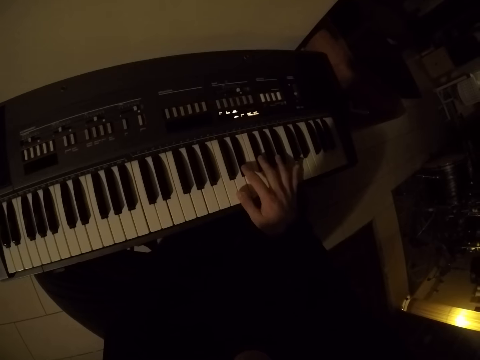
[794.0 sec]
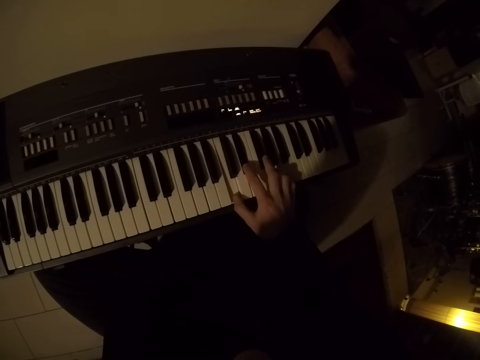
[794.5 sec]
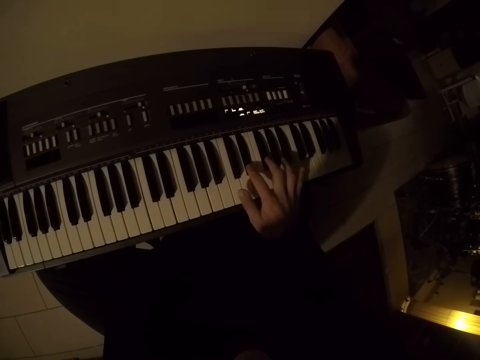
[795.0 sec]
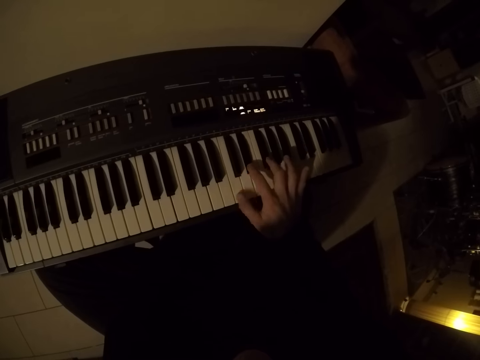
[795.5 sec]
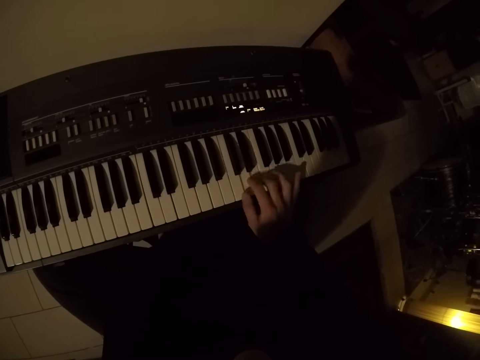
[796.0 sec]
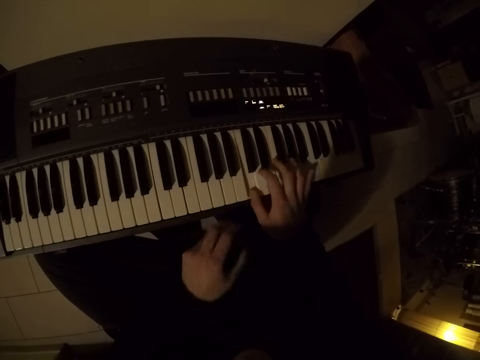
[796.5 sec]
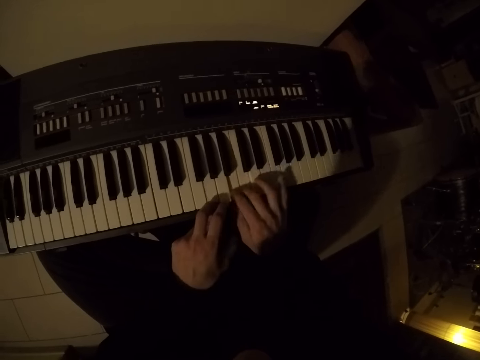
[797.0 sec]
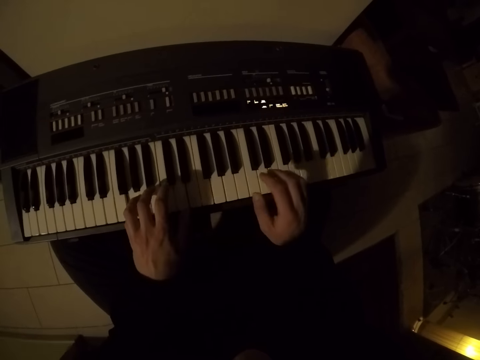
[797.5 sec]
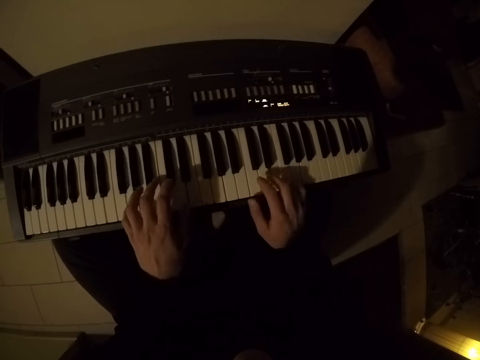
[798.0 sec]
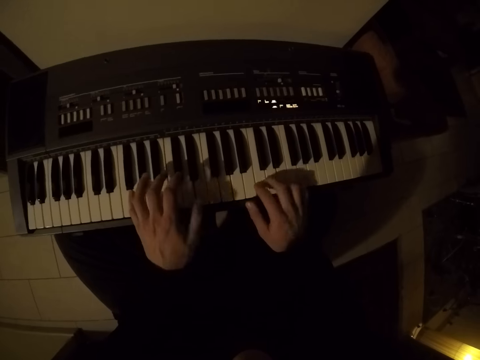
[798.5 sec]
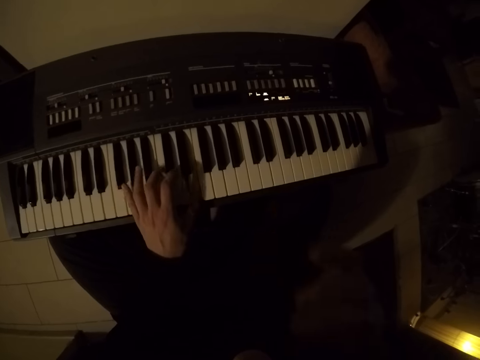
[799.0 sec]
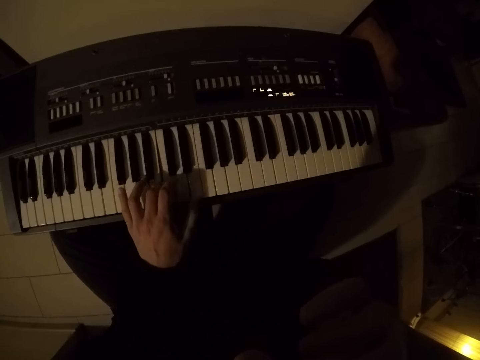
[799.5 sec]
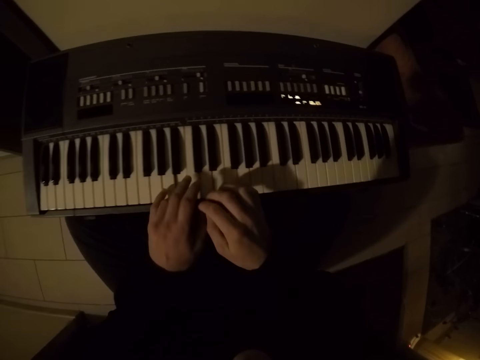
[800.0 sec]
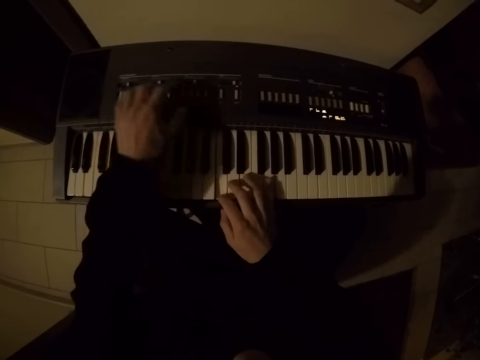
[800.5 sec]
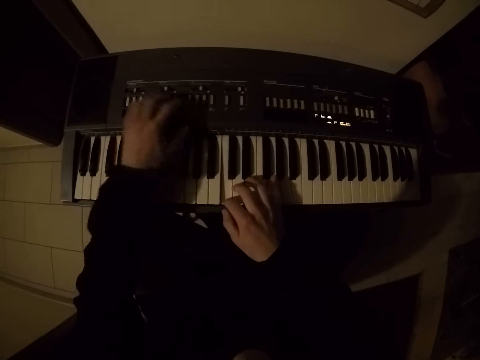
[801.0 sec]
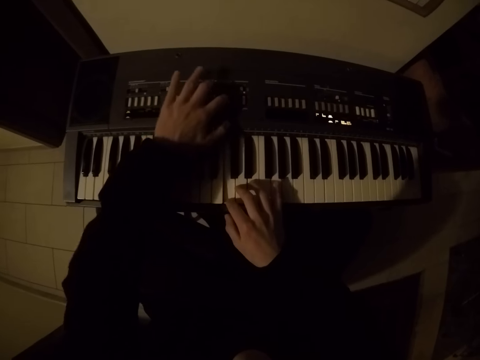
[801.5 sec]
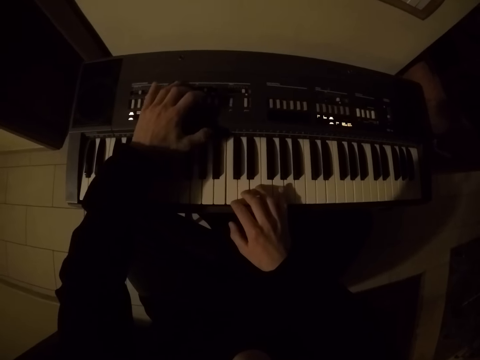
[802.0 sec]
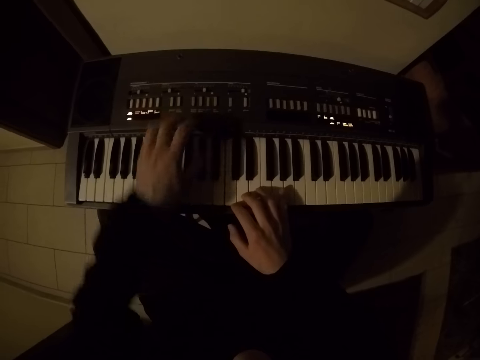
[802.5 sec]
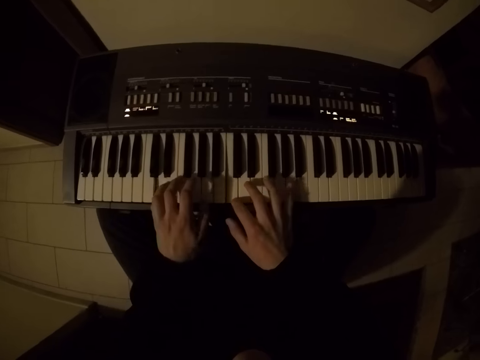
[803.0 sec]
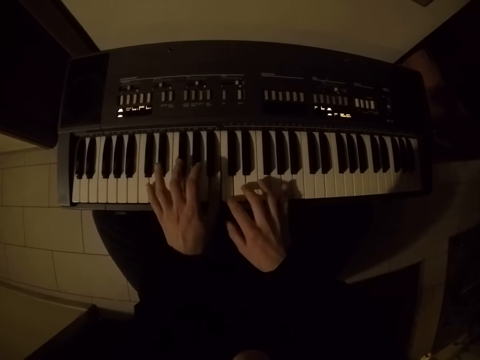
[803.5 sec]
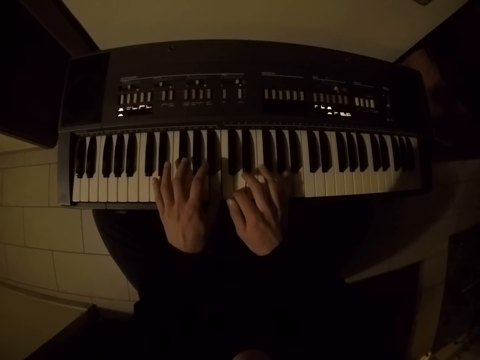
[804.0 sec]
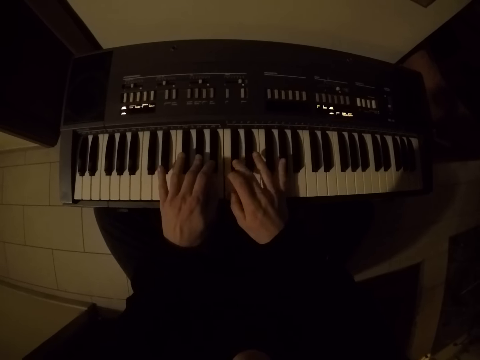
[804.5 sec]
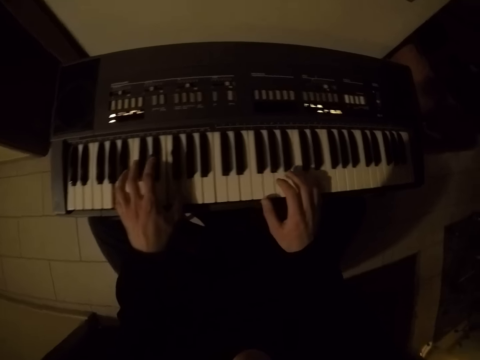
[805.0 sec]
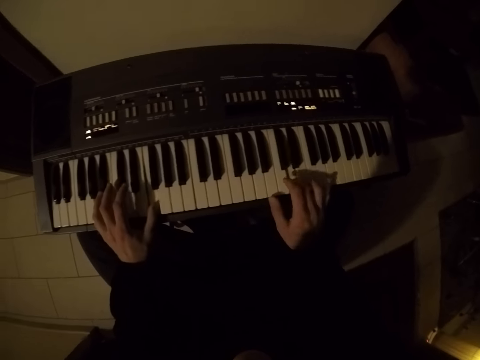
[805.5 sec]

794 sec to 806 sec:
The camera wearer places his left hand on the piano. He plays the piano with both hands. He touches his face with his right hand. He places his right hand on the piano. He plays the piano with both hands.

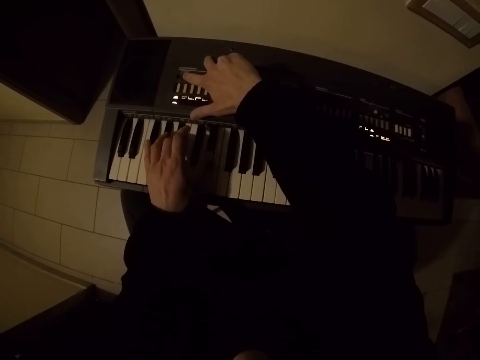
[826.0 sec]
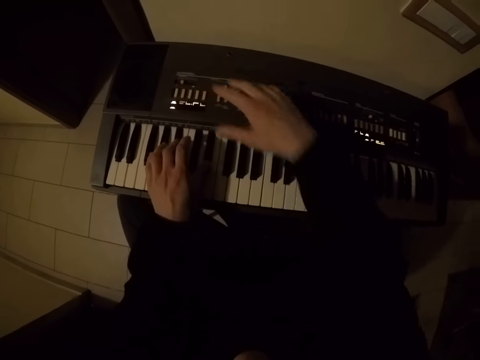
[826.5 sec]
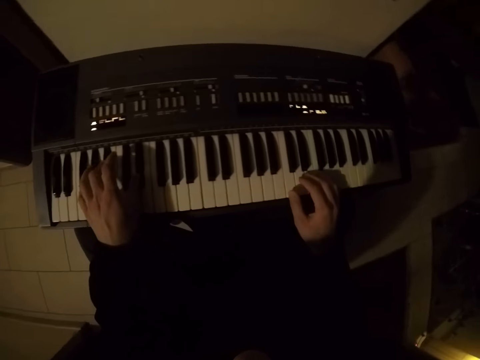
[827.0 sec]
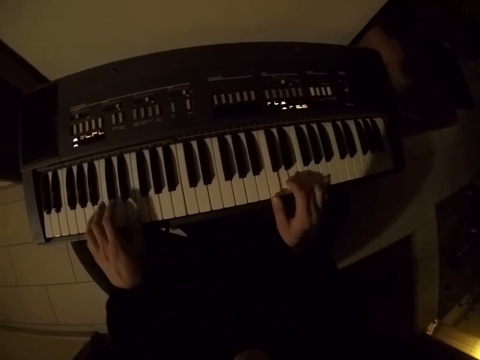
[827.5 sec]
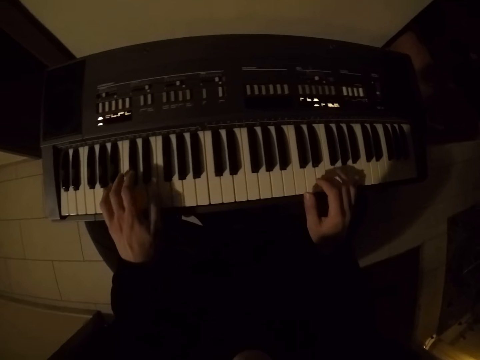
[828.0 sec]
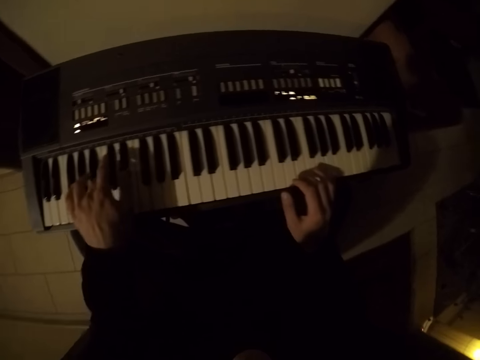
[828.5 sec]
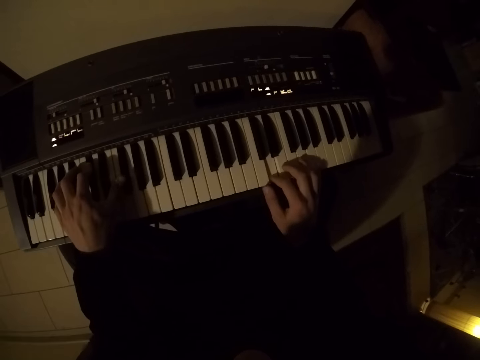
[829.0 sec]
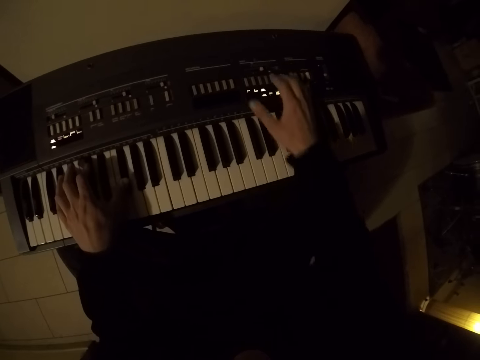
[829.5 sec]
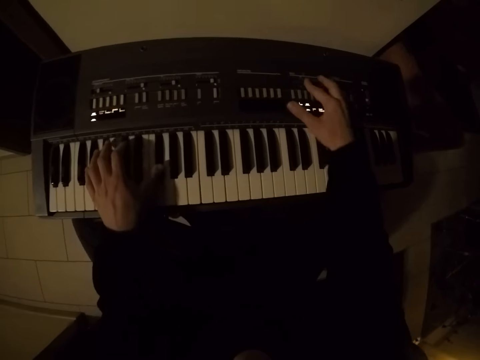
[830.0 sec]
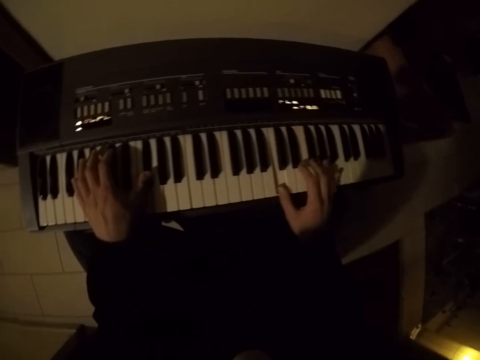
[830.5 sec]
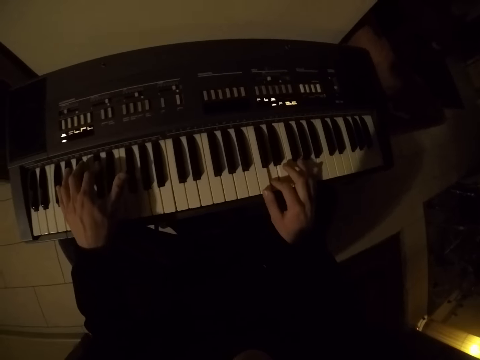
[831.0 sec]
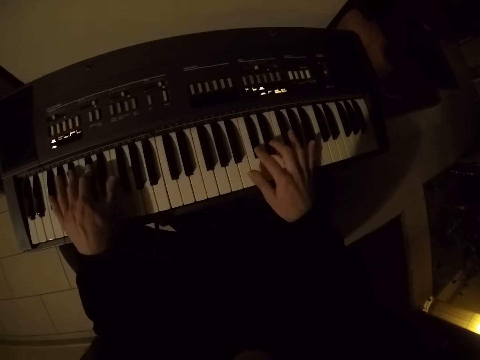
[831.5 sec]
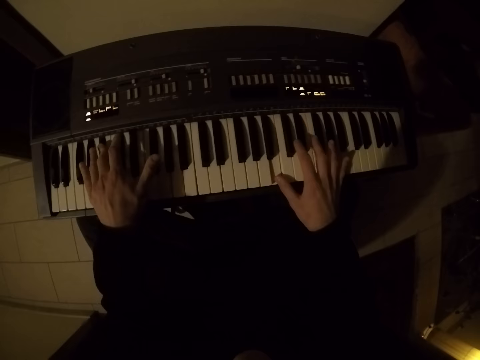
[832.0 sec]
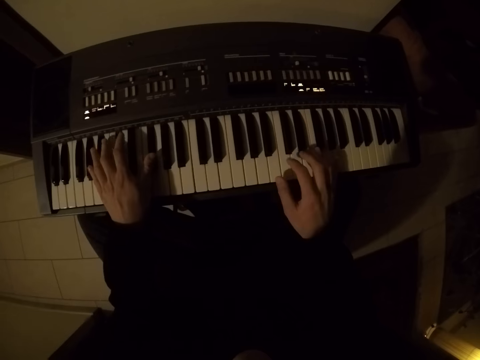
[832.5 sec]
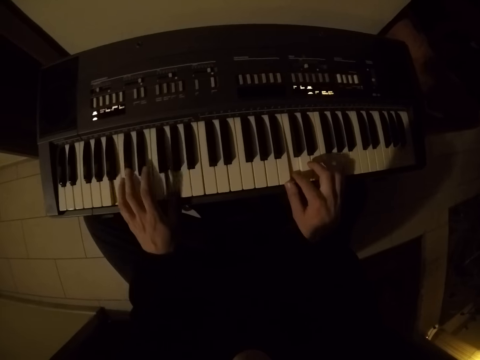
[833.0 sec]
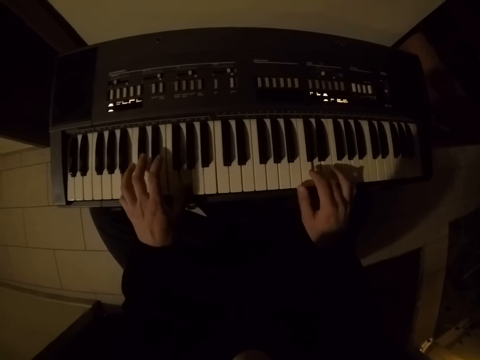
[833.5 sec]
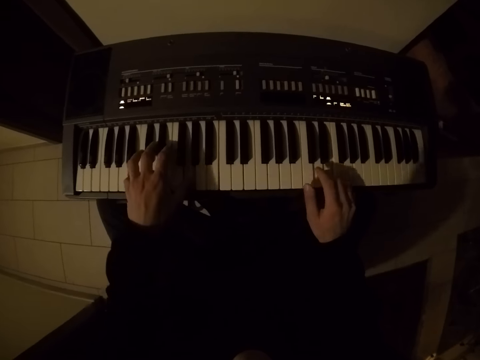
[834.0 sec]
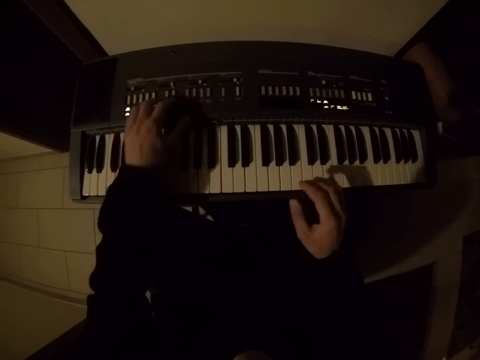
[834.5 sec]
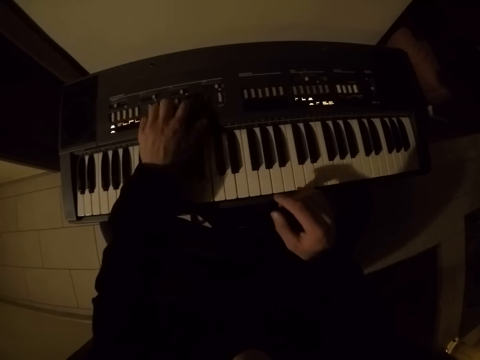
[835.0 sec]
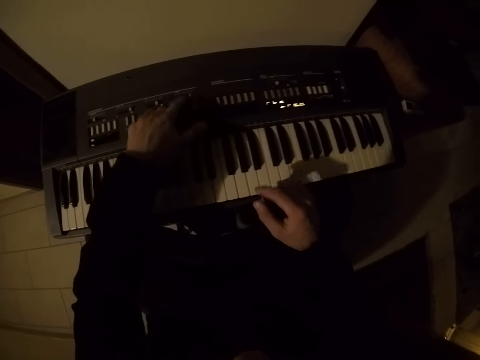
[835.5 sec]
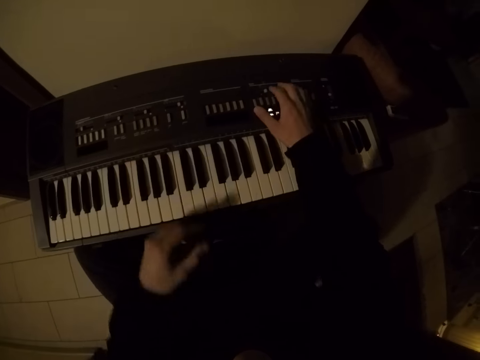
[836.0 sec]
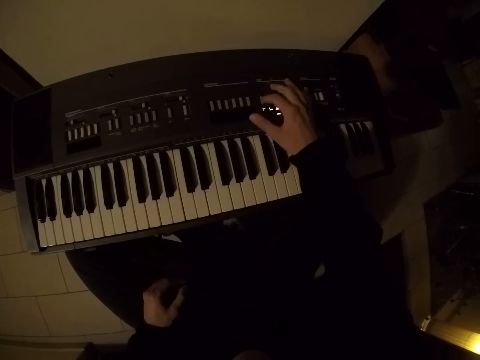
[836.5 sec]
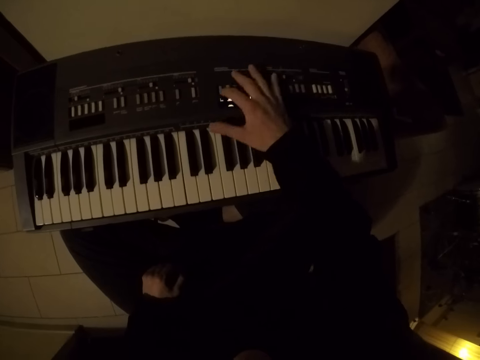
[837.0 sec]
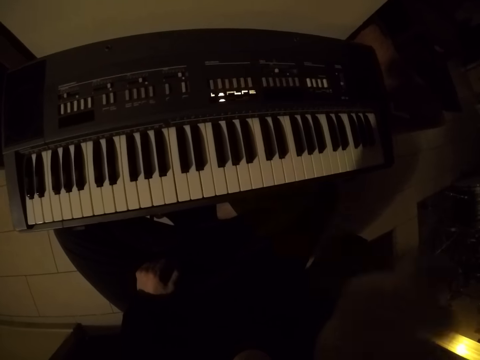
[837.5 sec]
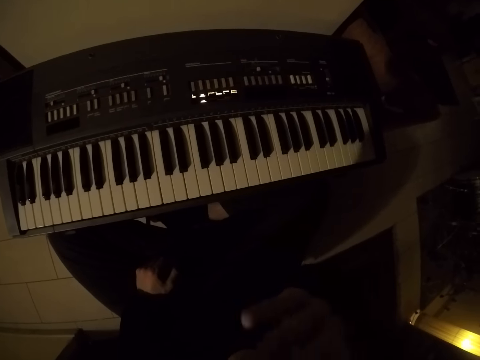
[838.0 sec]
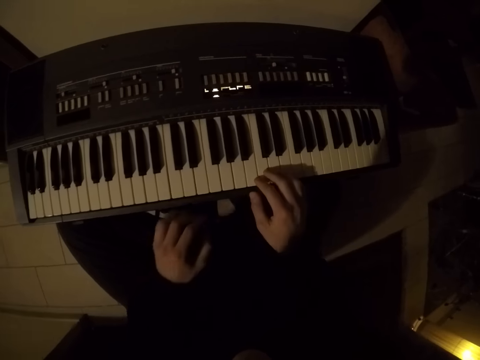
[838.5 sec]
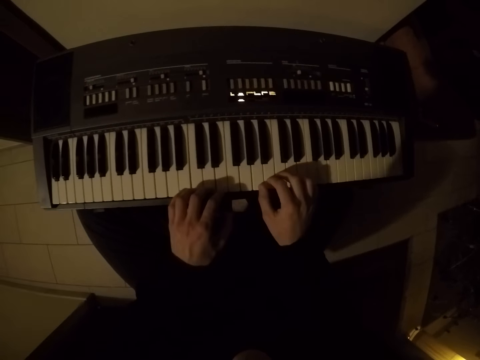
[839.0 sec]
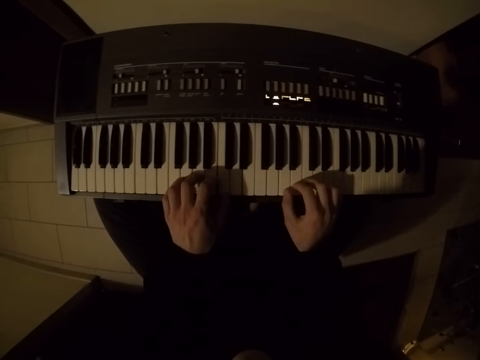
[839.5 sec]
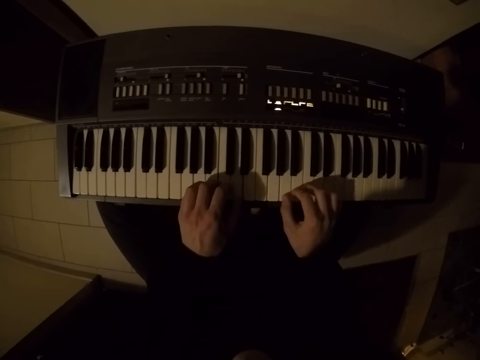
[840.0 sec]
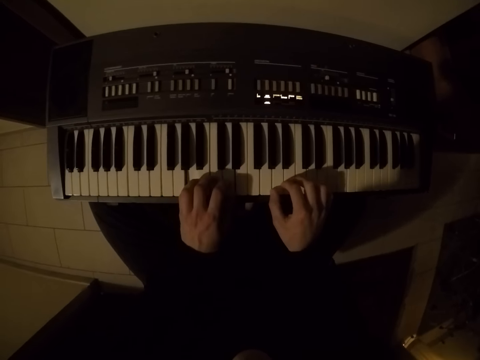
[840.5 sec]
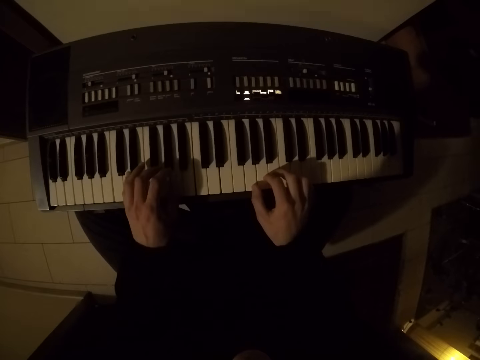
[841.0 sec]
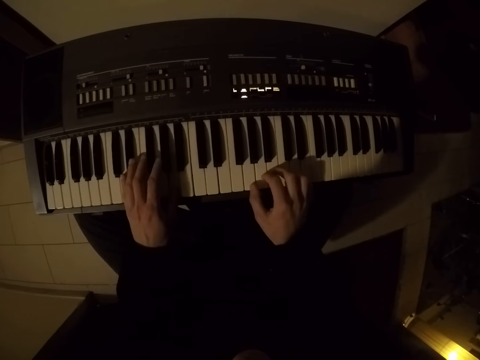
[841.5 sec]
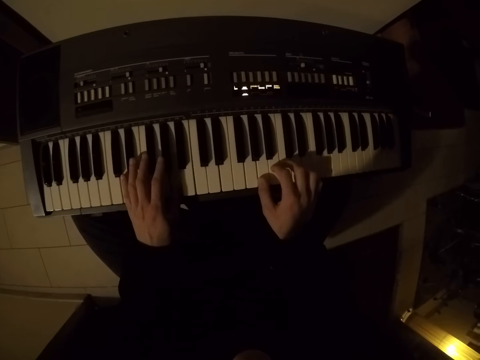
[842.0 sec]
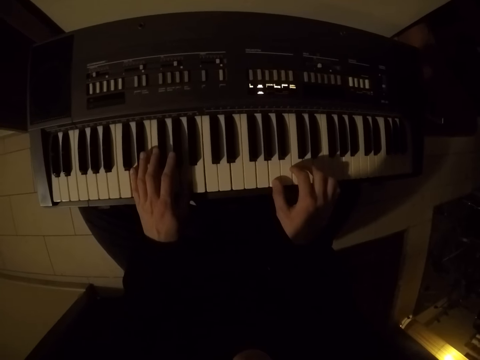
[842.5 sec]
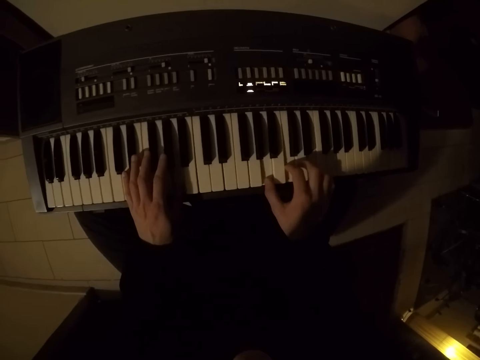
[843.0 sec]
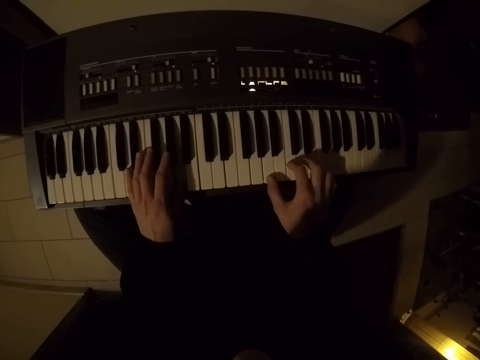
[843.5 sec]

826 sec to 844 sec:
The camera wearer plays the piano with both hands. He removes his right hand from the piano. He operates the piano buttons with his right hand. He plays the piano with his left hand. He plays the piano with both hands. He removes his left hand from the piano. He removes his right hand from the piano. He operates the piano buttons with his left hand. He removes his left hand from the piano buttons. He operates the piano buttons with his right hand. He folds his hand. He plays the piano with both hands.
